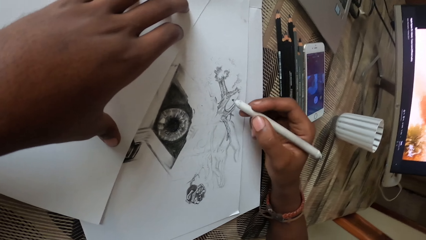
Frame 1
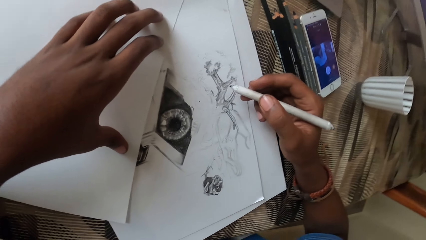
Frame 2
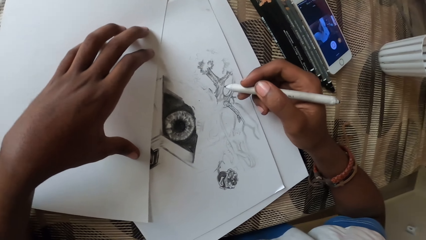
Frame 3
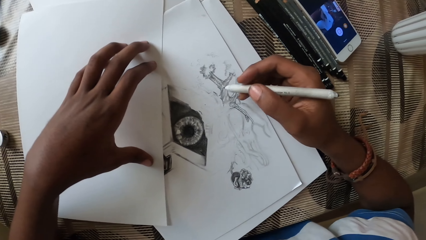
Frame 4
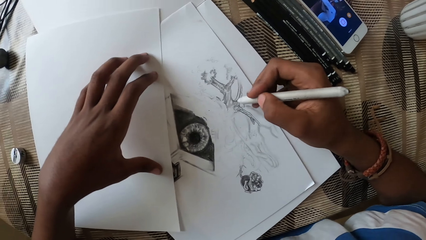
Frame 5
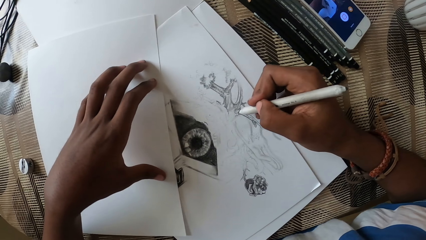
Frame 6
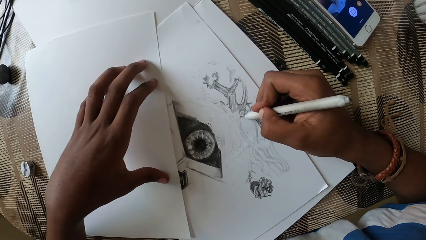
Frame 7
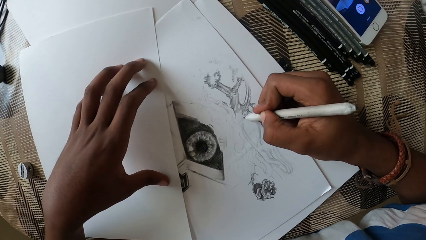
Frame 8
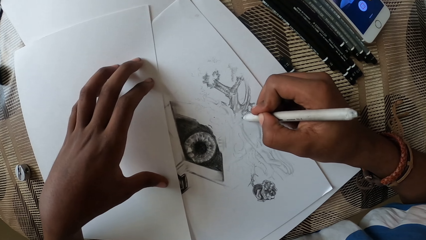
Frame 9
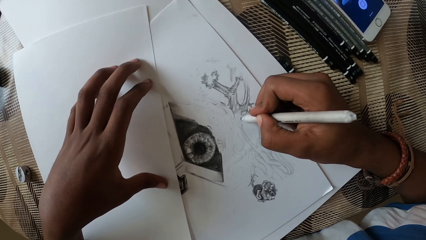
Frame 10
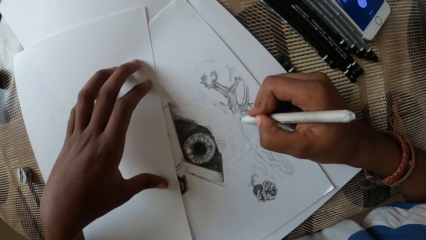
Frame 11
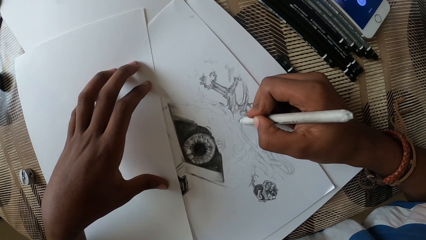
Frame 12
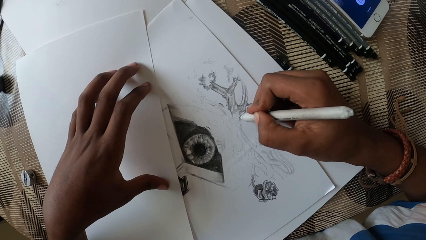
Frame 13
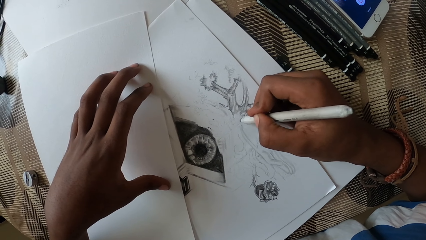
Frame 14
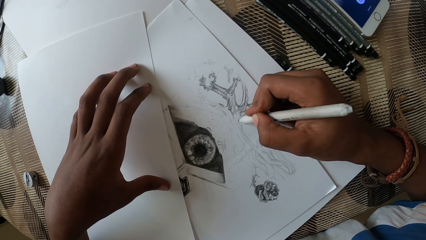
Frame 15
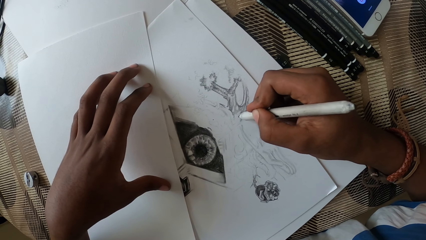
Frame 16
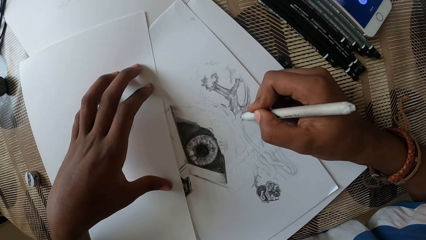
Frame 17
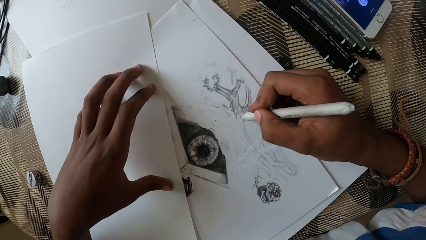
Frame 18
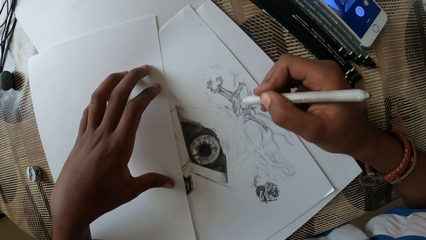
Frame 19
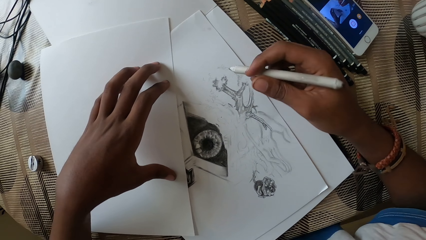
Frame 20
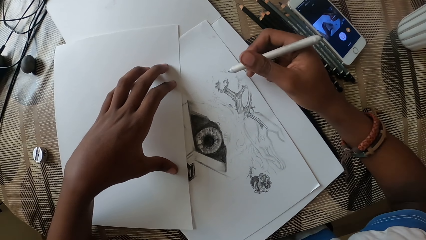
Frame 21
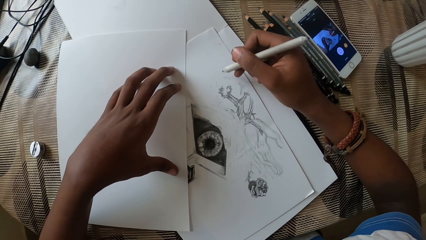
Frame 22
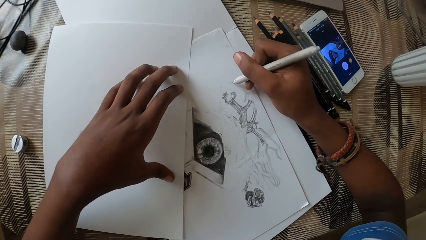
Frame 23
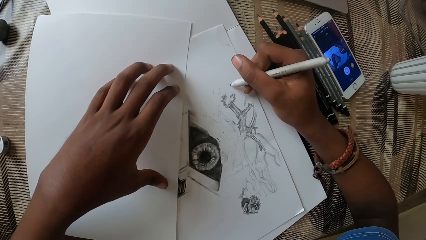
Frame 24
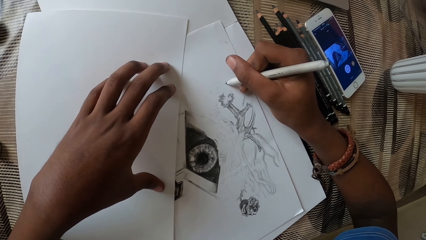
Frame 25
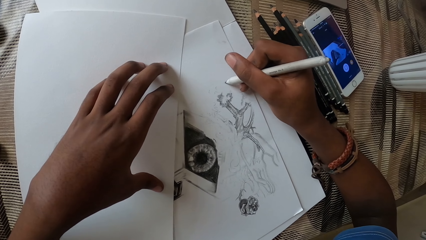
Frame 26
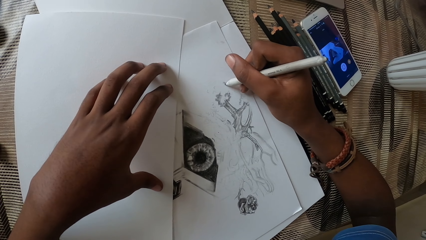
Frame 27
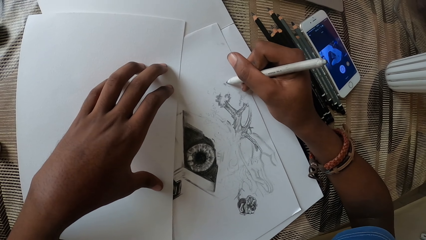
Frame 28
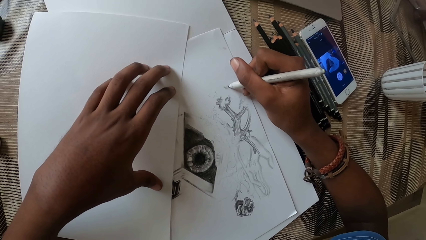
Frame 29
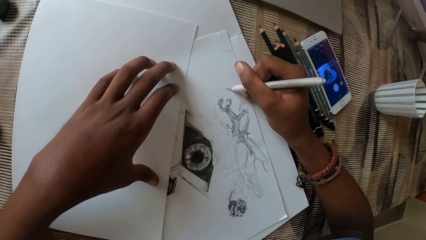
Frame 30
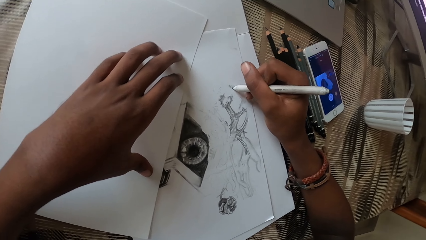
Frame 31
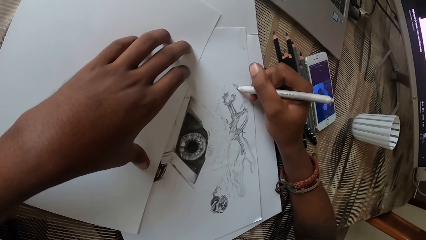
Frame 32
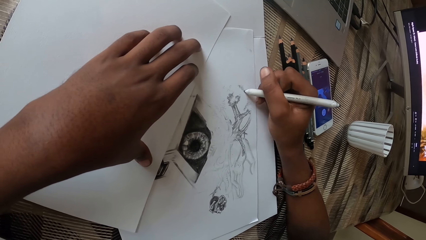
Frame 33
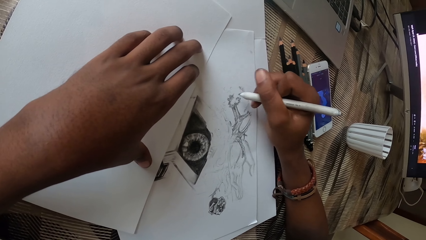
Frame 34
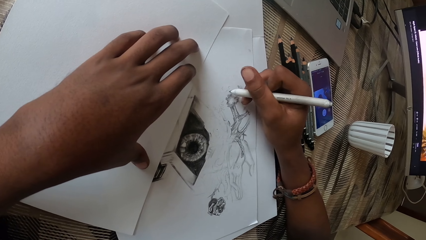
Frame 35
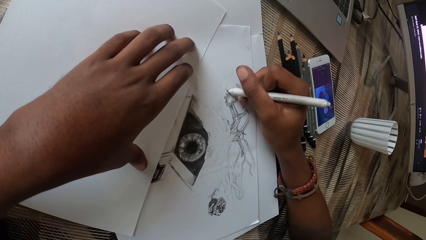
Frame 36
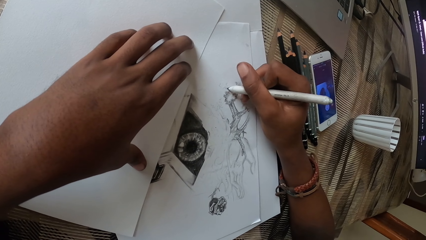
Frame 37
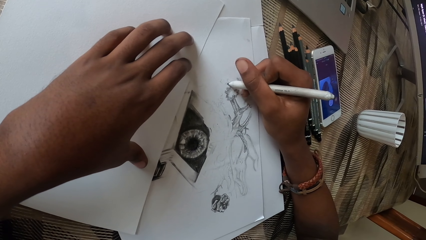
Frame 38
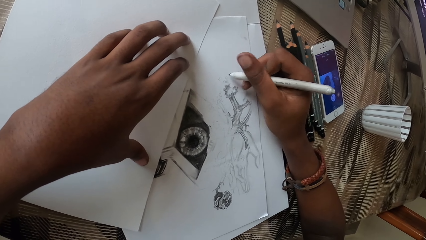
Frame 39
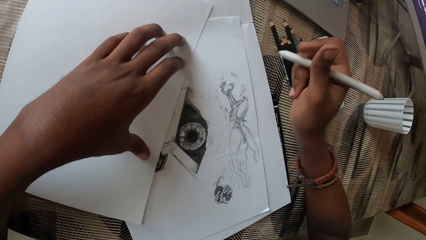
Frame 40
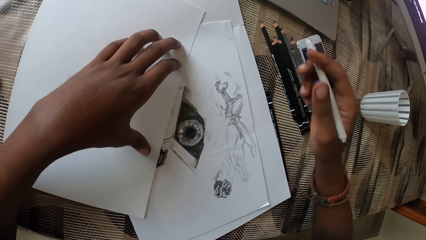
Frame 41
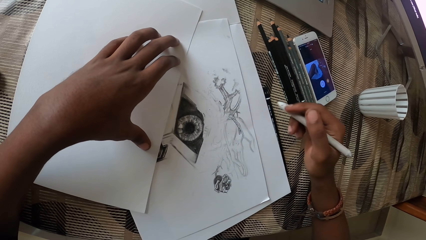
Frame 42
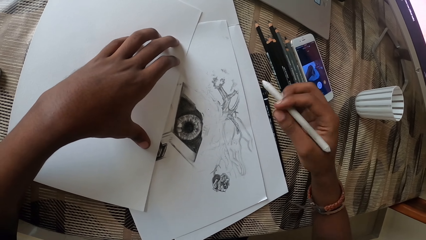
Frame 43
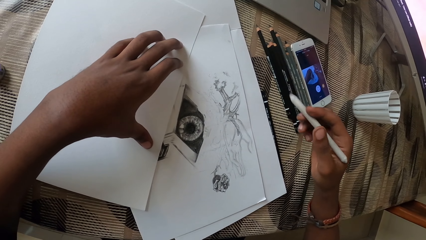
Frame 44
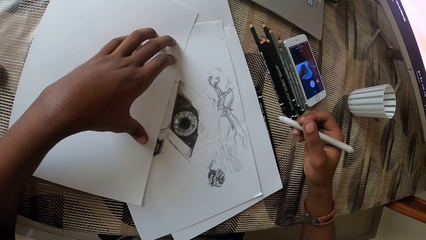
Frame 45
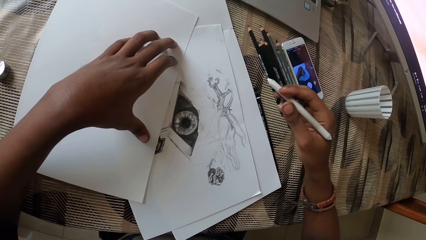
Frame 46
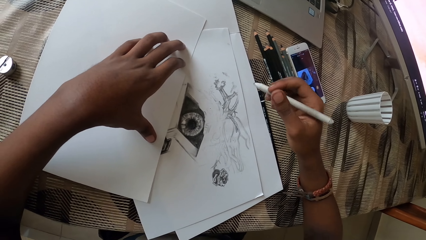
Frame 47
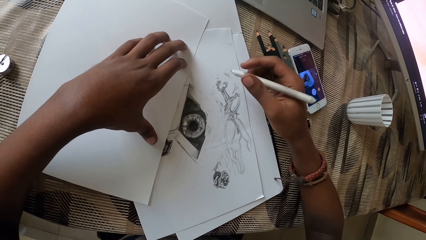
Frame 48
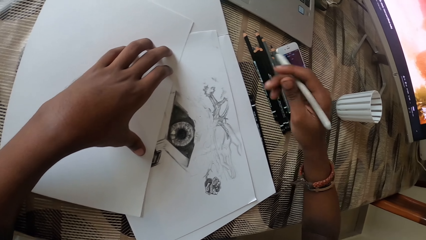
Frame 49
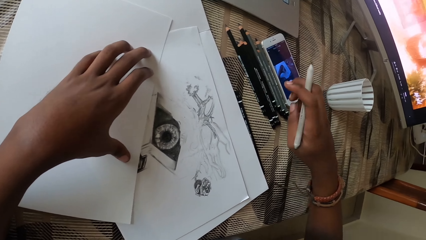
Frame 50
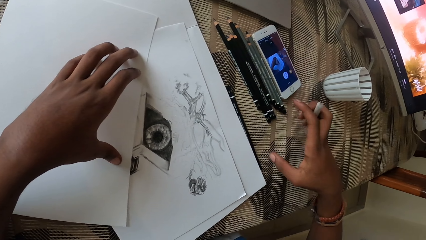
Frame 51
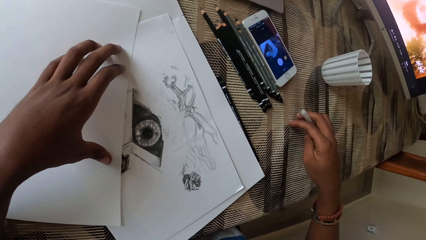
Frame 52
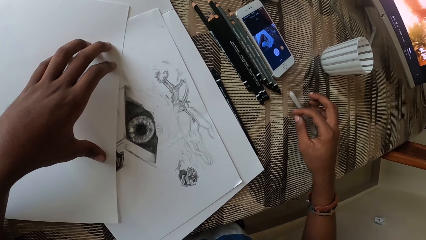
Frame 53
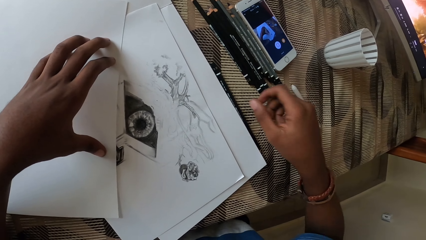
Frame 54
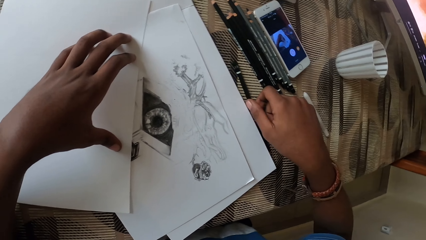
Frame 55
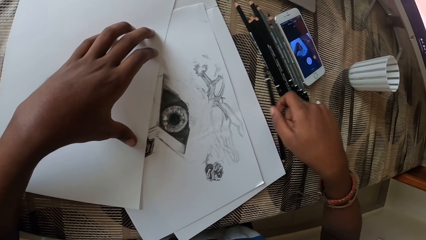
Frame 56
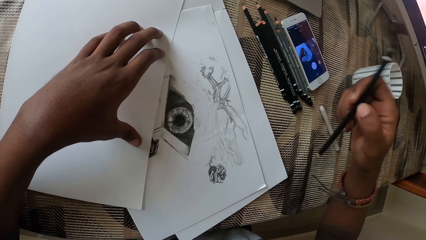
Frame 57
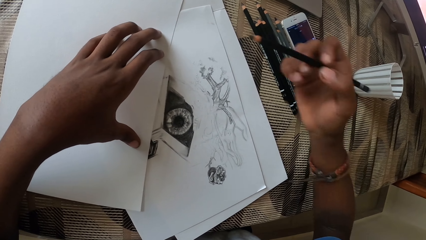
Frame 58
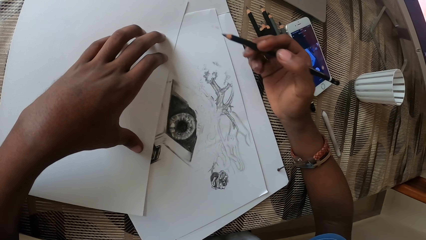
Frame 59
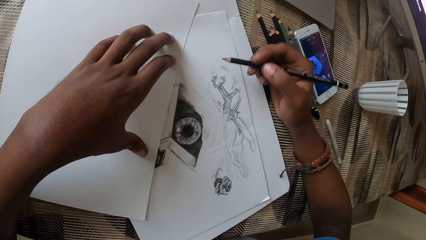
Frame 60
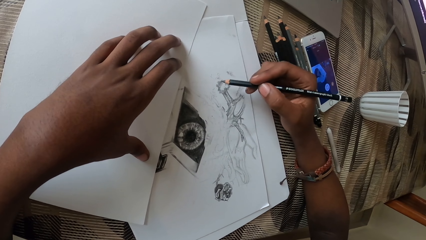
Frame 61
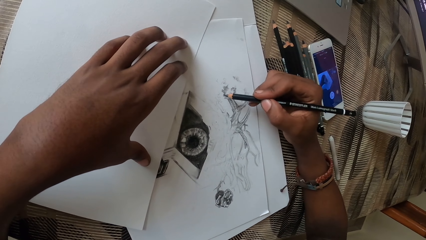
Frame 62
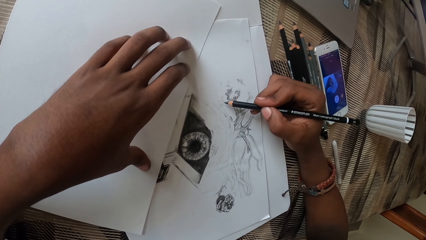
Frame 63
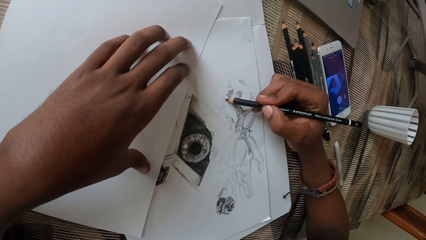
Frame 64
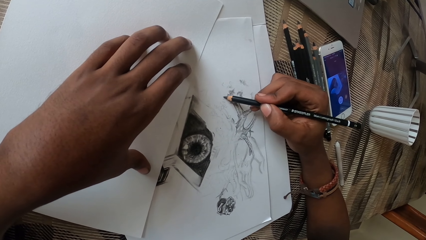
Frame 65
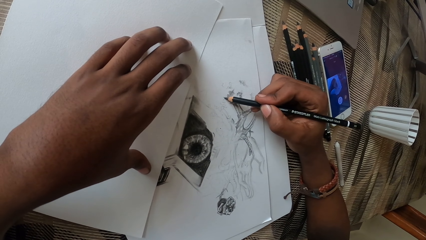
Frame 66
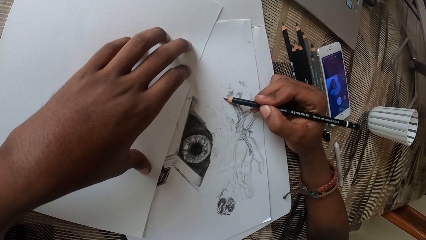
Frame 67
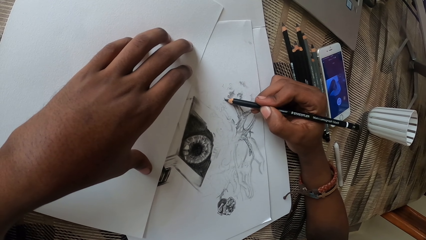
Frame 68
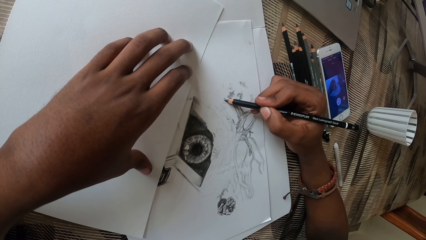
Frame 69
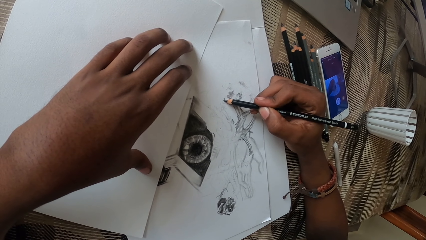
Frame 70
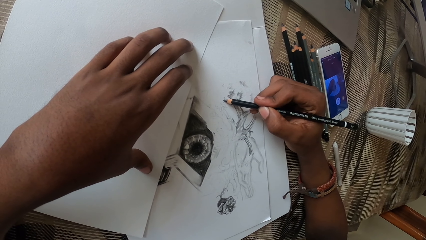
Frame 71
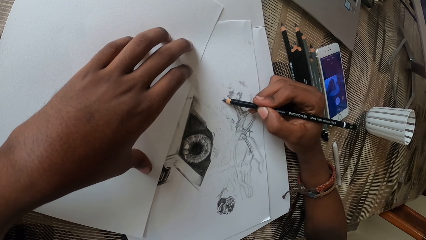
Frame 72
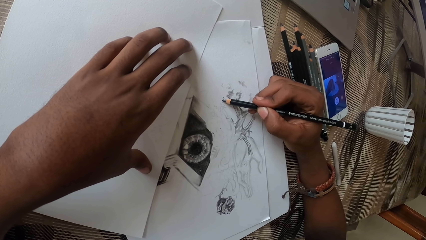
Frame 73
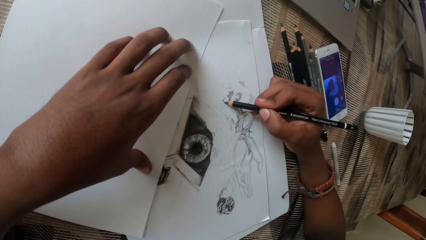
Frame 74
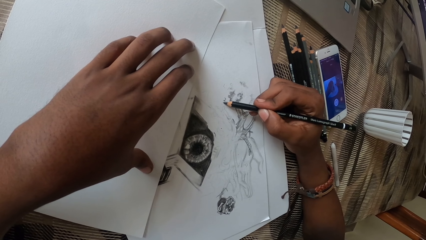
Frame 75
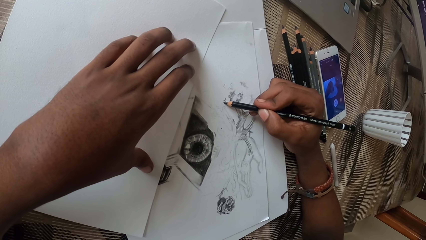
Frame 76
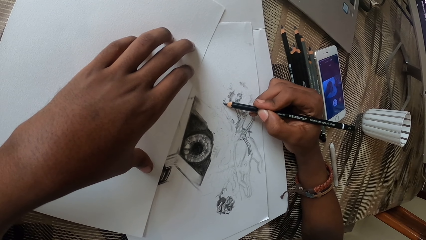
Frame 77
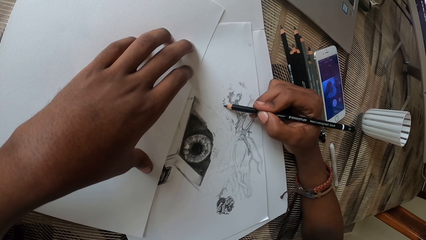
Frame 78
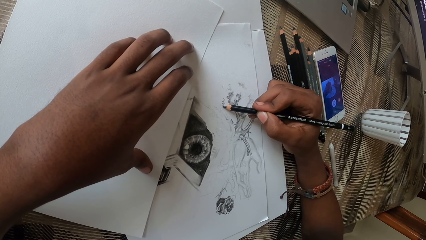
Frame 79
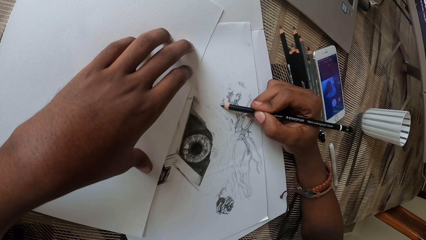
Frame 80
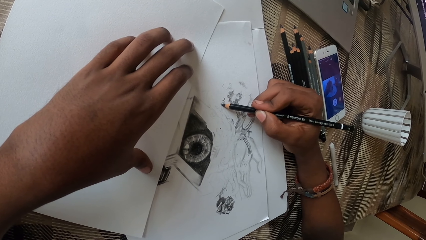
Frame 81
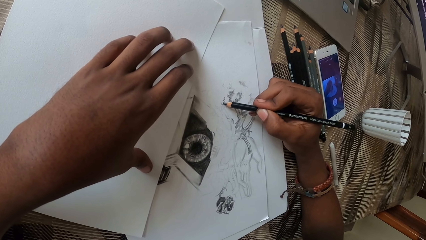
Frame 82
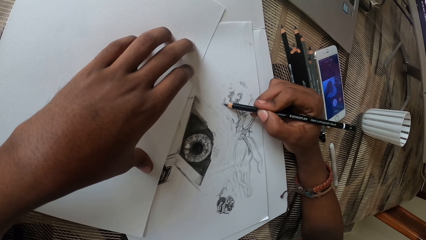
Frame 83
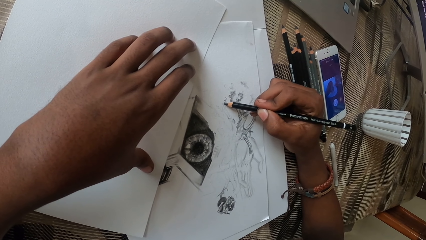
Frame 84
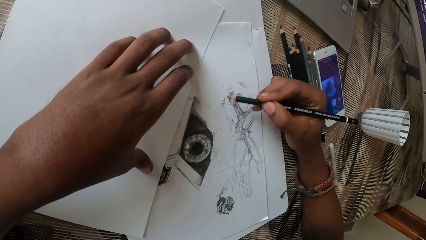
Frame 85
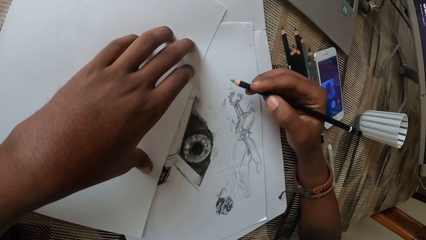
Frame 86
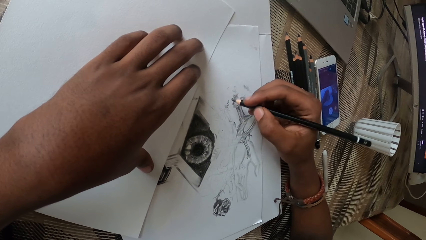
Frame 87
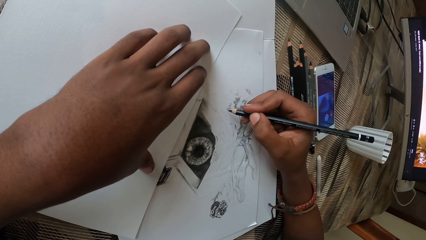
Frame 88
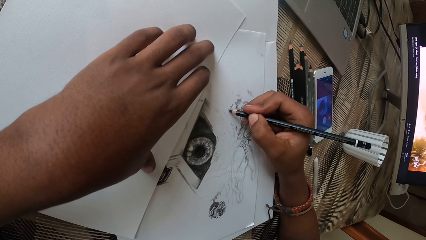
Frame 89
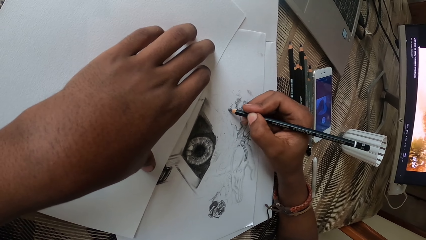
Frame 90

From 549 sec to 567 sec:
The camera wearer moves the marker pen. They color the drawing with the marker pen. They move the marker pen. They draw on the paper with the marker pen. They put down the color pencil. They place the drawing on the counter top. They pick up a color pencil. They draw a picture on the paper.
